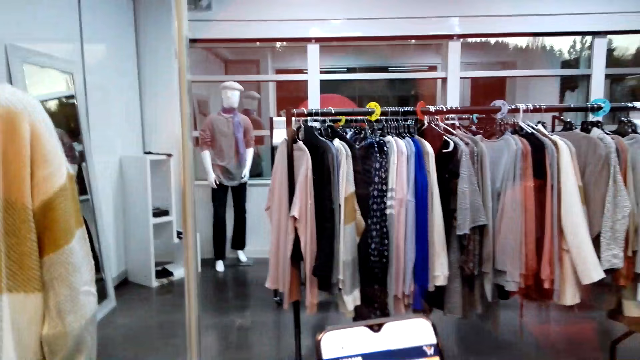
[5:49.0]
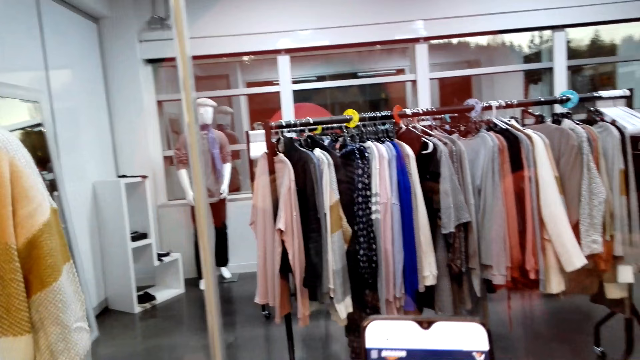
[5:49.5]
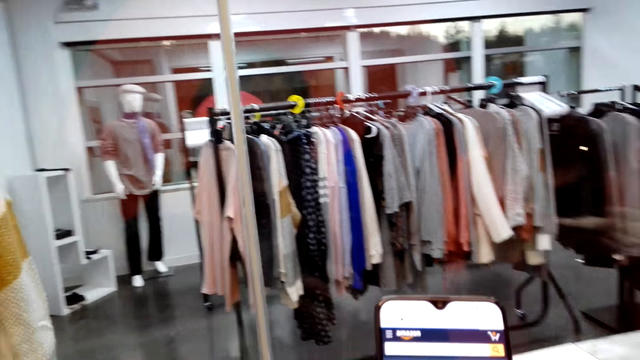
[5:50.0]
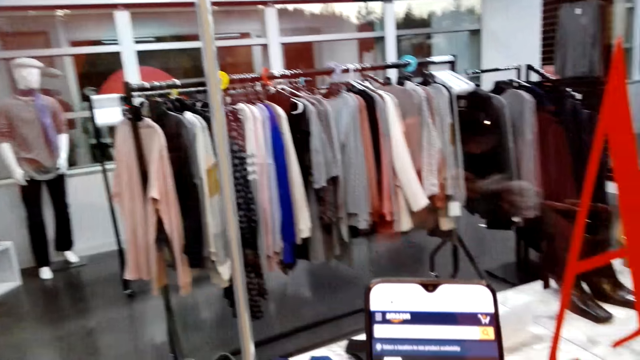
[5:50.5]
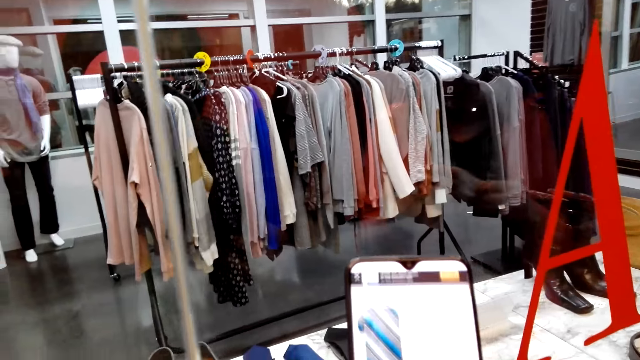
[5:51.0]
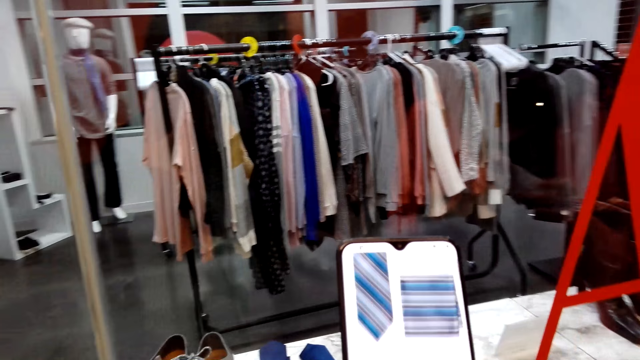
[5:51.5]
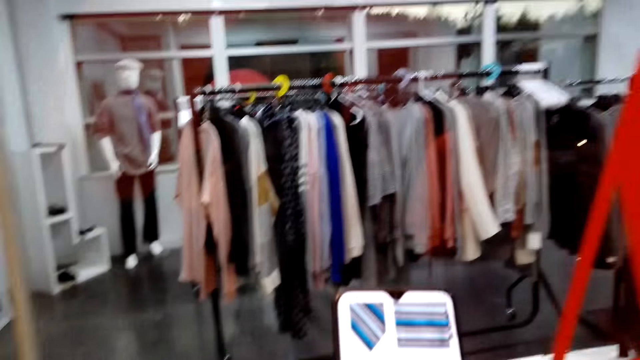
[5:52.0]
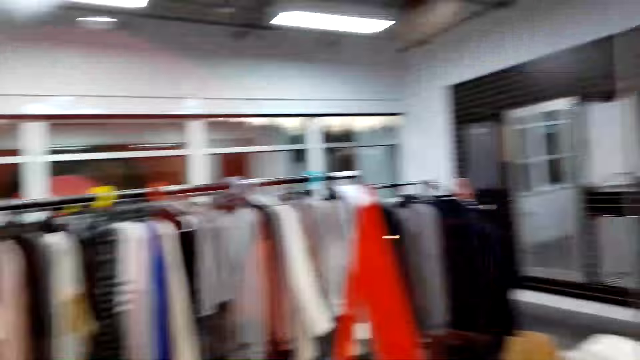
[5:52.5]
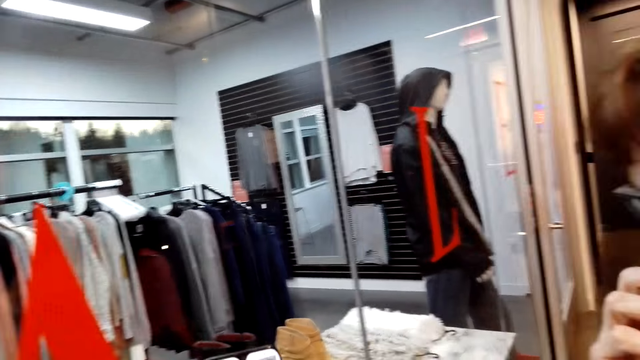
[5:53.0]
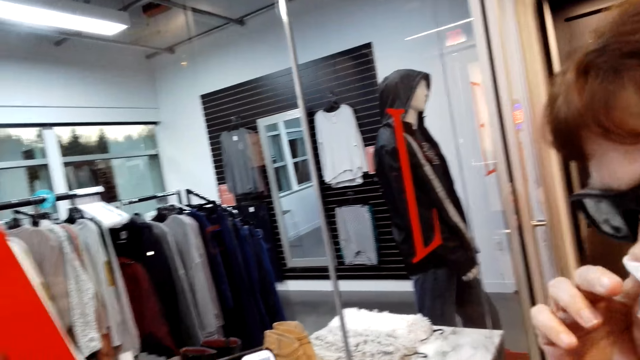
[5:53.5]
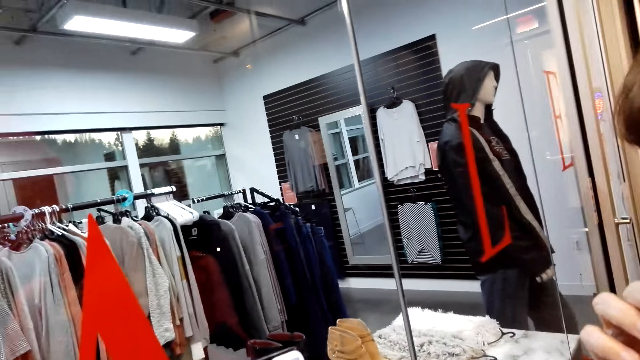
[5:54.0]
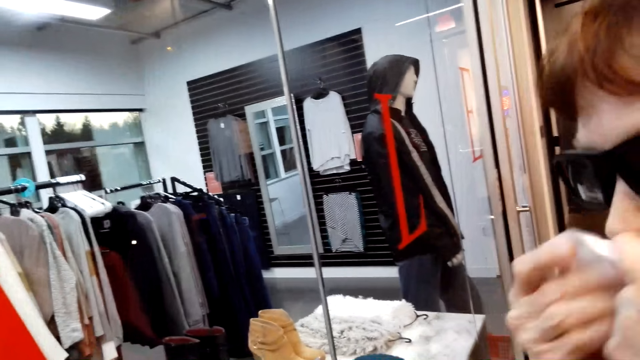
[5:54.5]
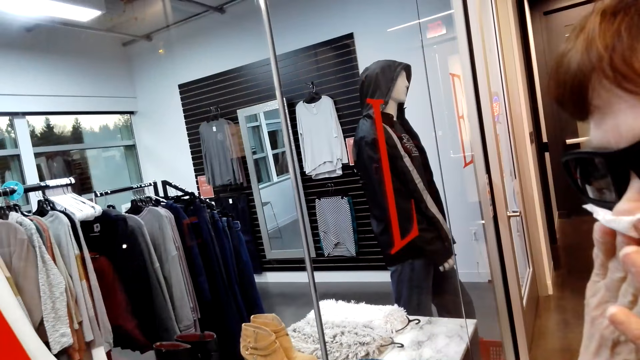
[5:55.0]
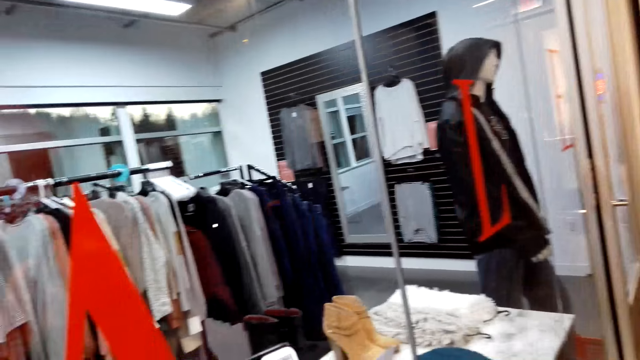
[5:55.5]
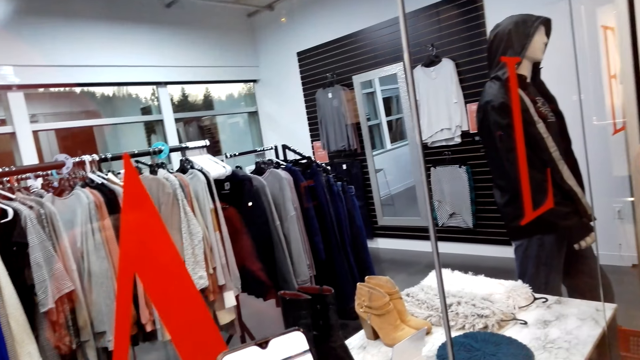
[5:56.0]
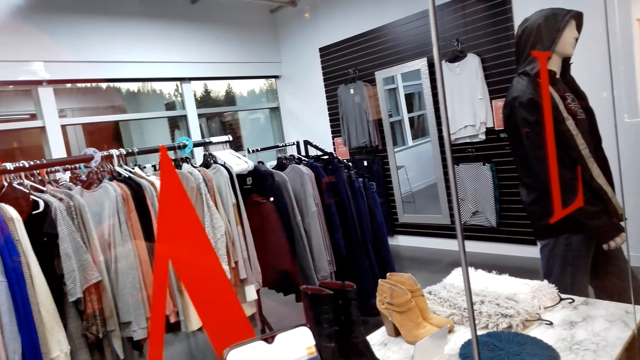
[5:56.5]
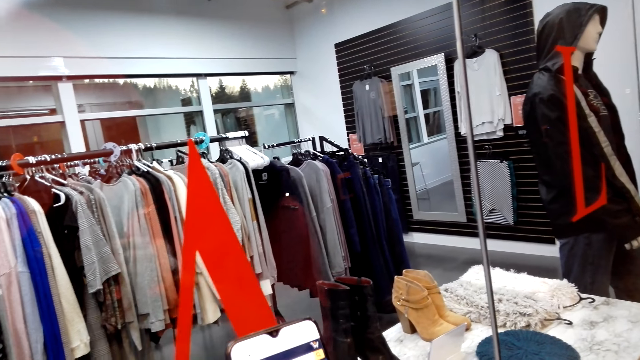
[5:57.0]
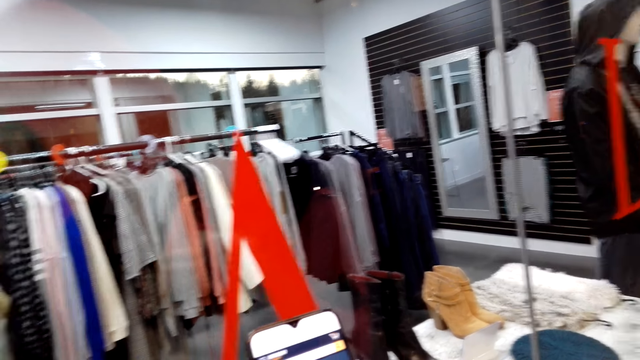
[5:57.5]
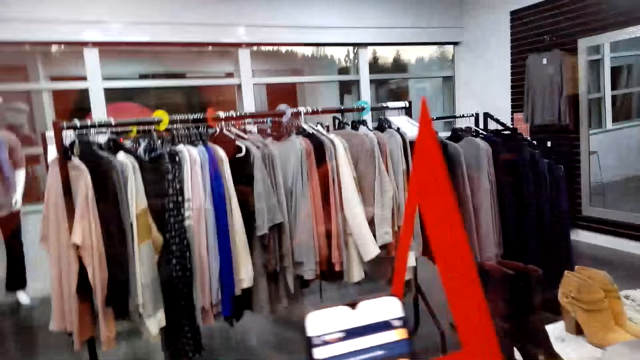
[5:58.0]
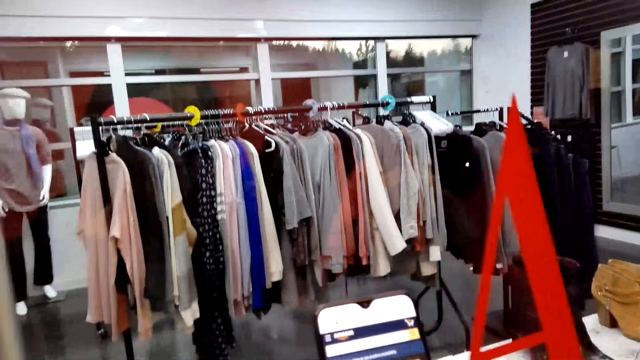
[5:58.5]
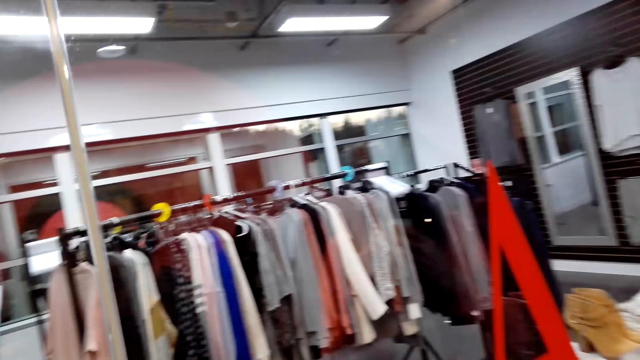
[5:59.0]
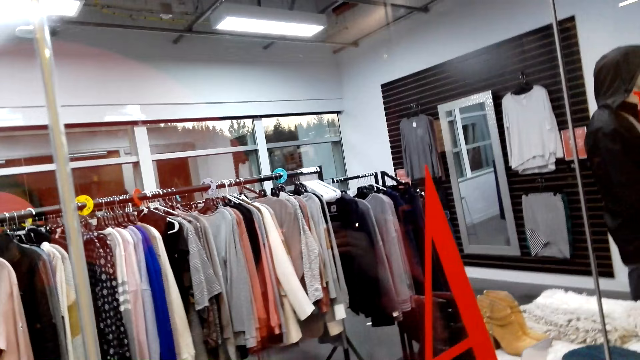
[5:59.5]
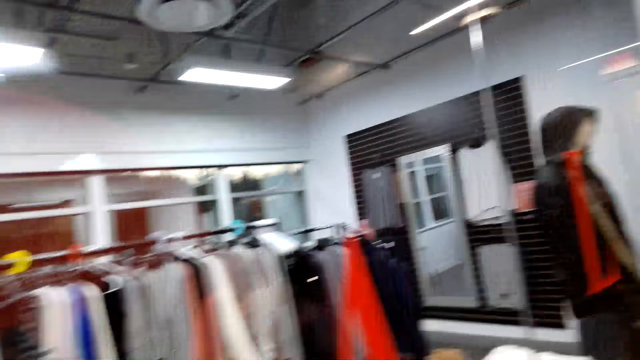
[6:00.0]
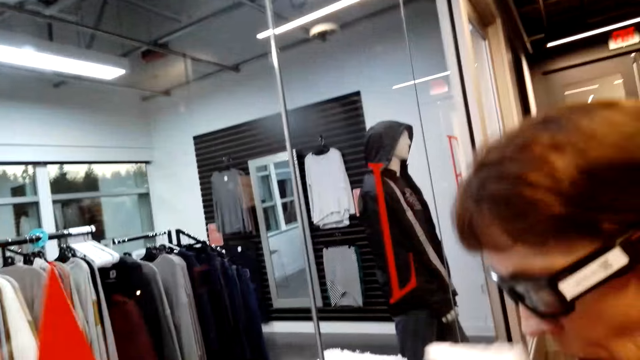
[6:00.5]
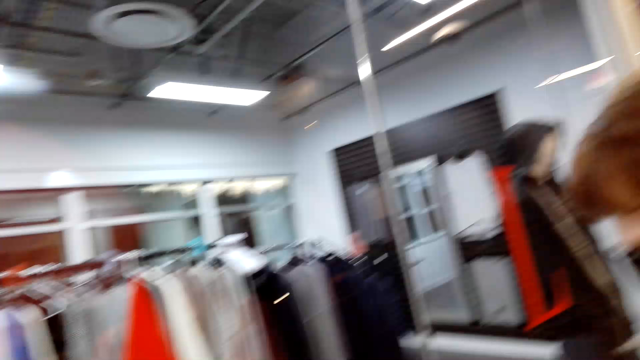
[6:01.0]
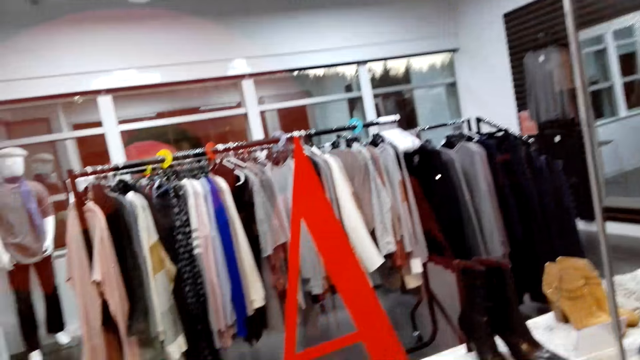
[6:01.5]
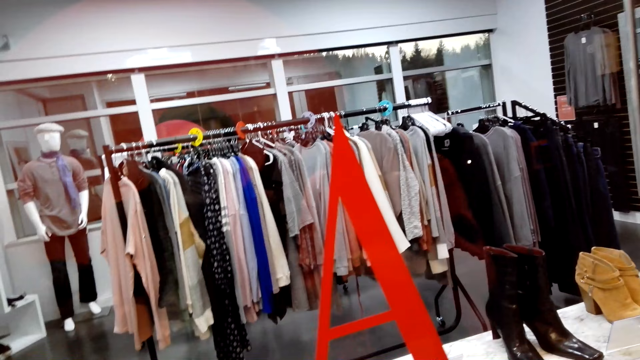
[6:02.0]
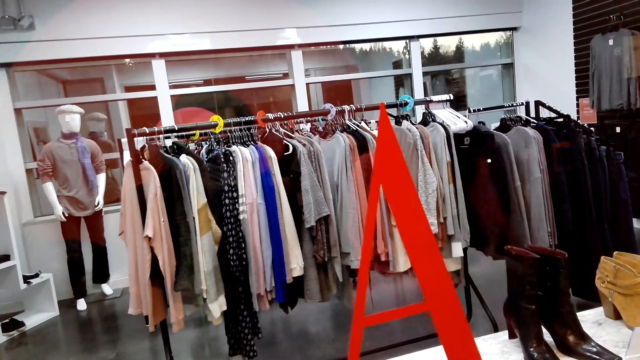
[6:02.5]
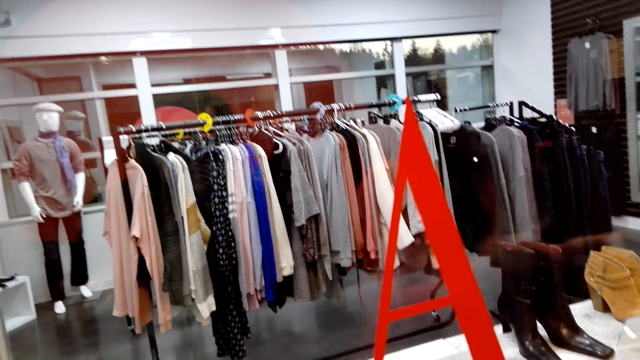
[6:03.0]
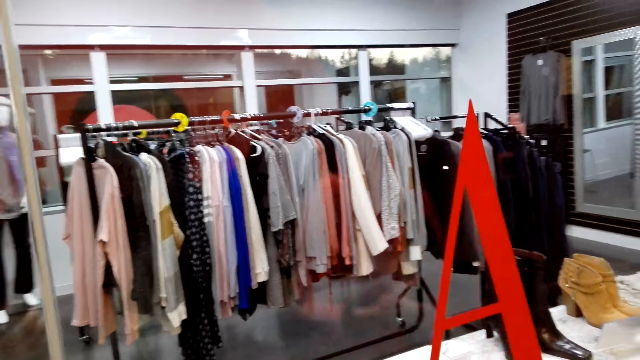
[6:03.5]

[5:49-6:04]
The camera wearer adjusts her hair. She operates the phone. A woman folds a handkerchief. The camera wearer operates the phone. She looks around. The woman wipes her nose. The camera wearer converses with the woman. She operates the phone and looks around the store.

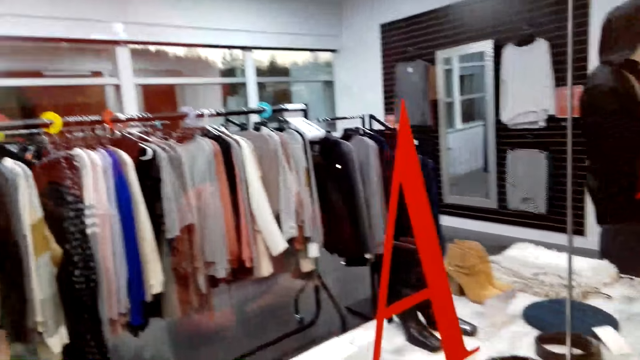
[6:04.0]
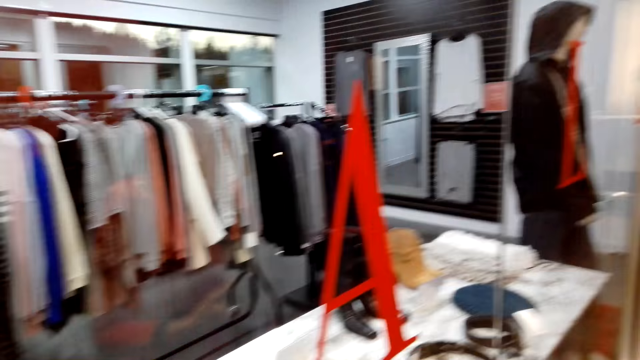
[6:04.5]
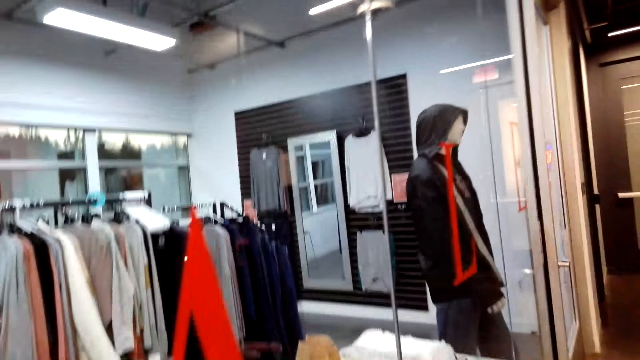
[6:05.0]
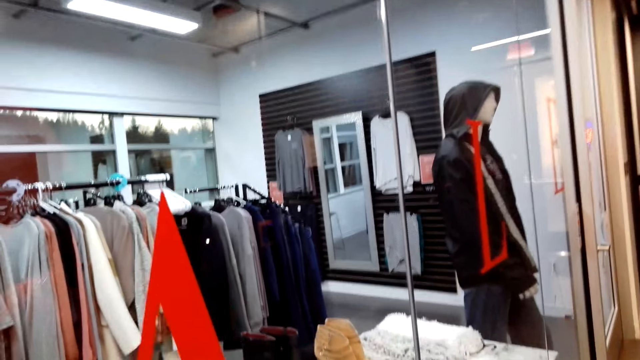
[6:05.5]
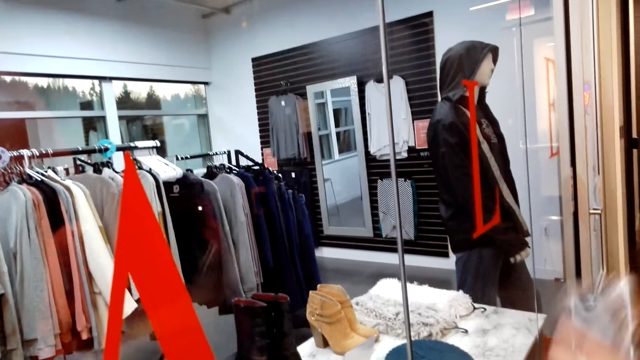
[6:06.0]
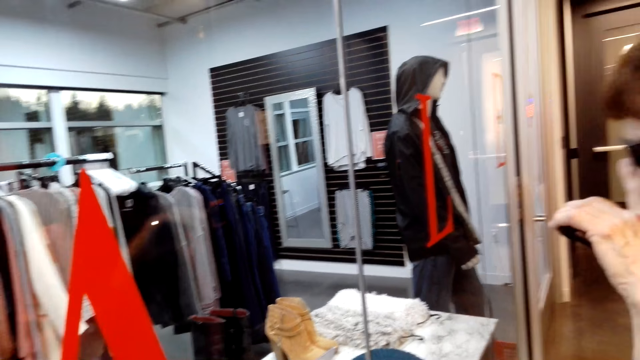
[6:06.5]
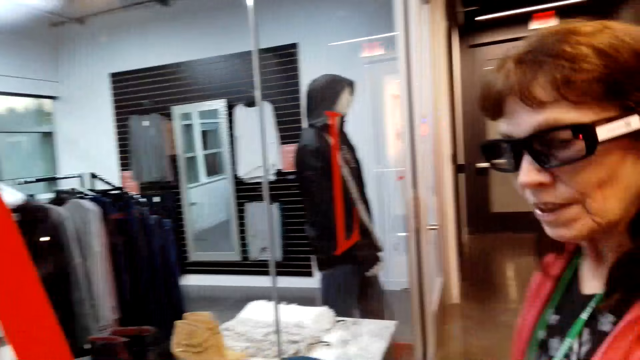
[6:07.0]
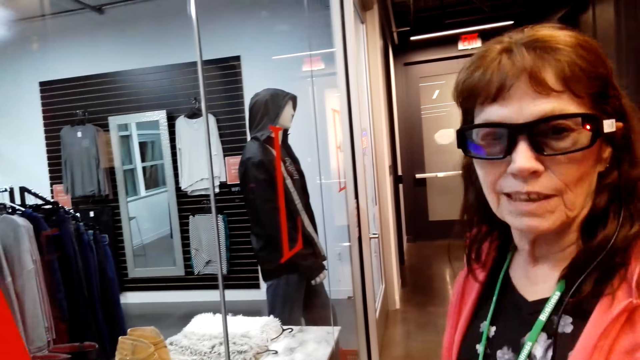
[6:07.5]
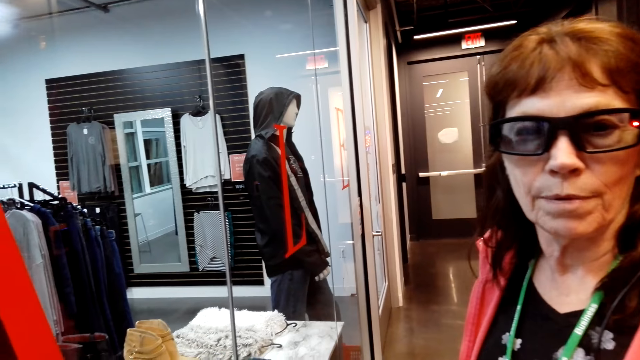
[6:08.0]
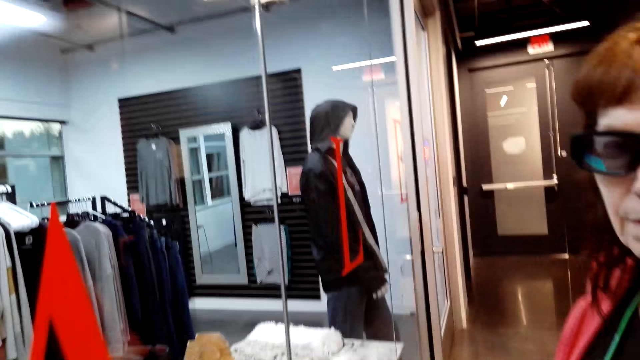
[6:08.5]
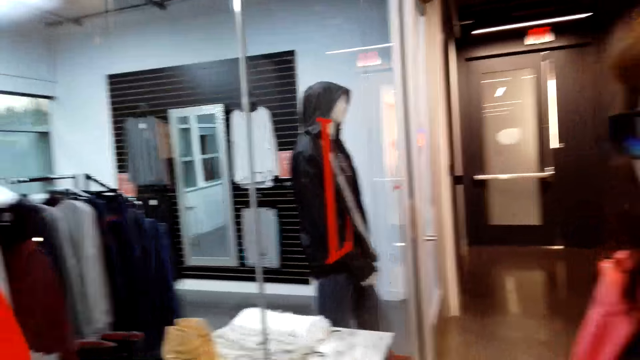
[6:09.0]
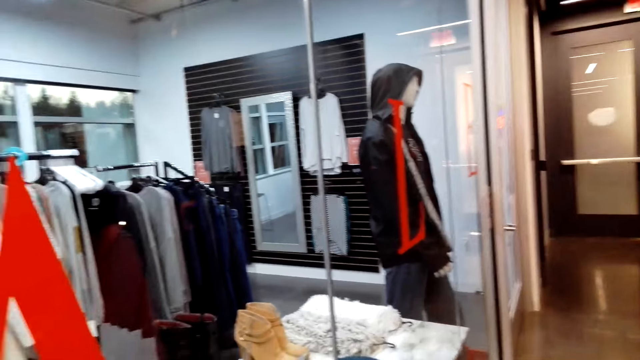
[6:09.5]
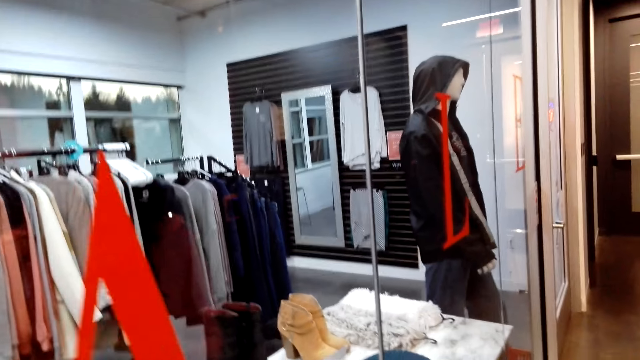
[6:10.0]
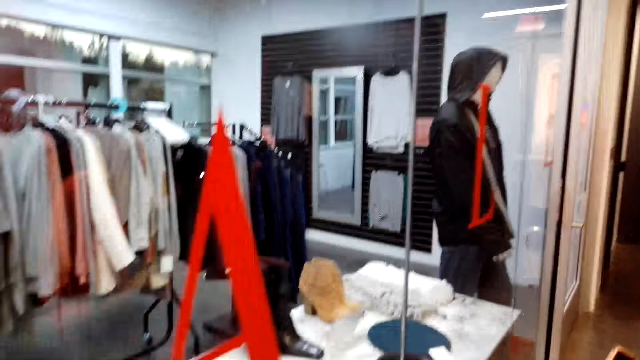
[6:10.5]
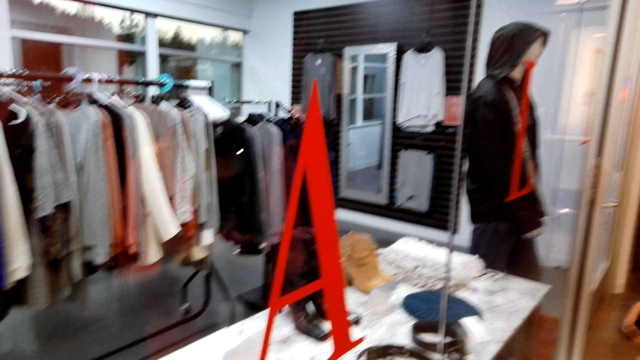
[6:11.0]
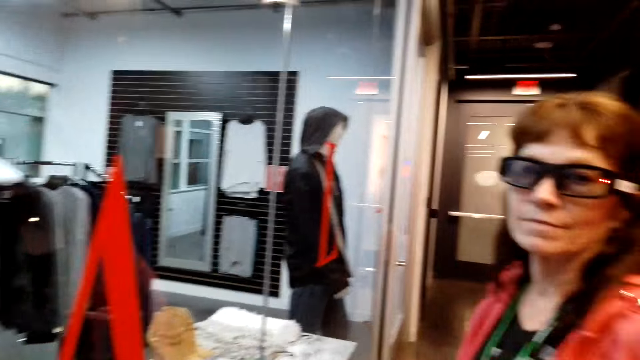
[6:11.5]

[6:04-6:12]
A female wipes her nose. The camera wearer converses with the female.
